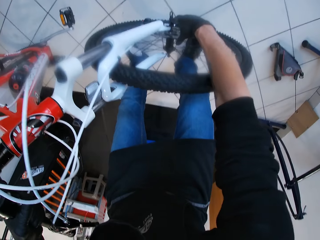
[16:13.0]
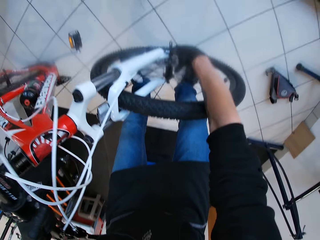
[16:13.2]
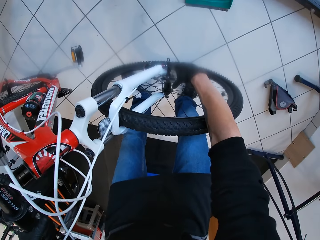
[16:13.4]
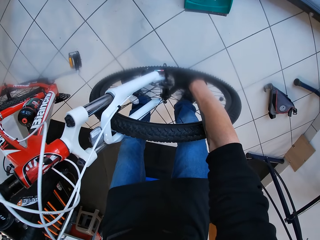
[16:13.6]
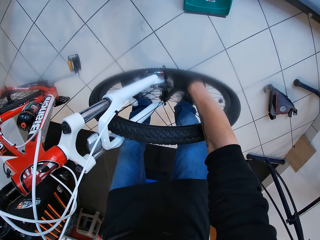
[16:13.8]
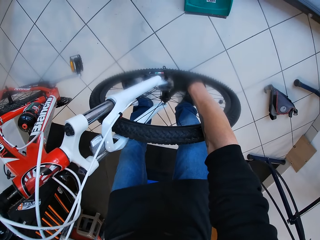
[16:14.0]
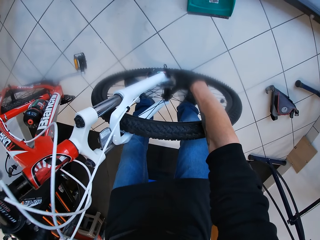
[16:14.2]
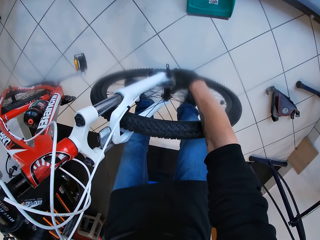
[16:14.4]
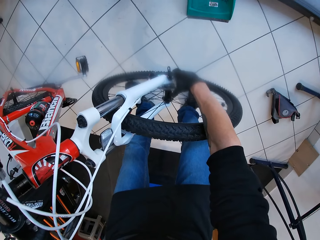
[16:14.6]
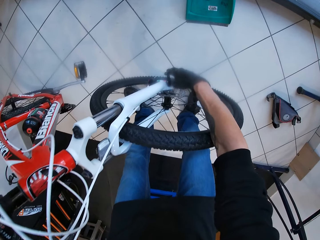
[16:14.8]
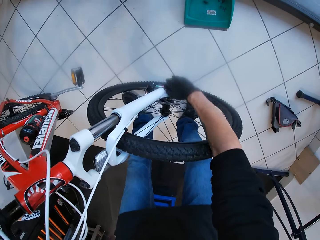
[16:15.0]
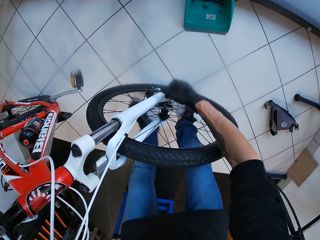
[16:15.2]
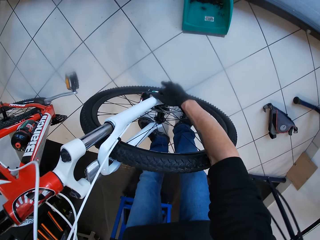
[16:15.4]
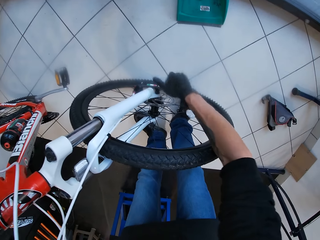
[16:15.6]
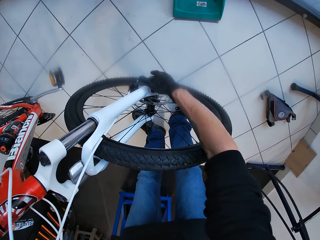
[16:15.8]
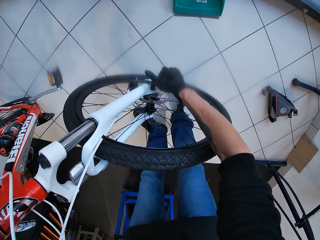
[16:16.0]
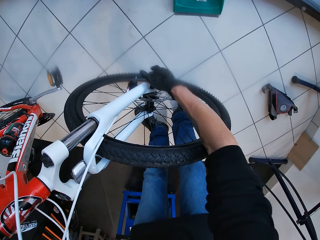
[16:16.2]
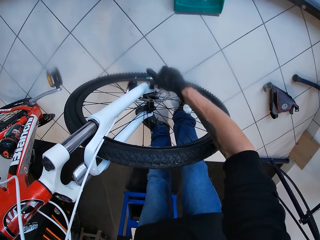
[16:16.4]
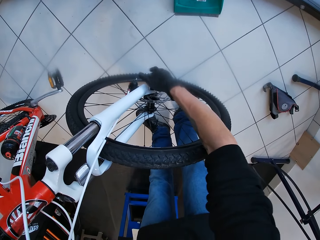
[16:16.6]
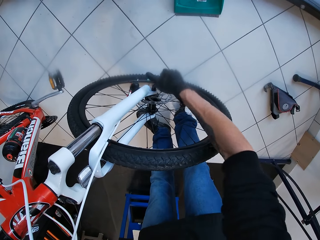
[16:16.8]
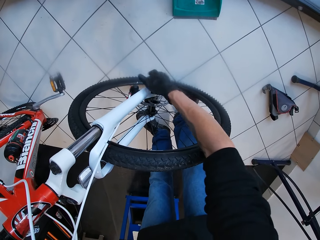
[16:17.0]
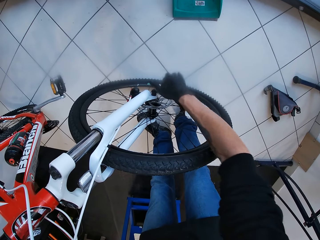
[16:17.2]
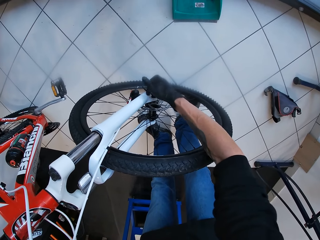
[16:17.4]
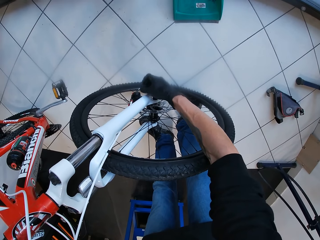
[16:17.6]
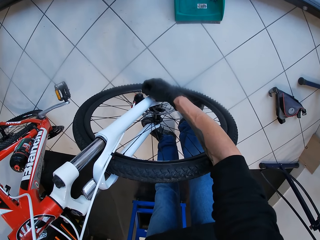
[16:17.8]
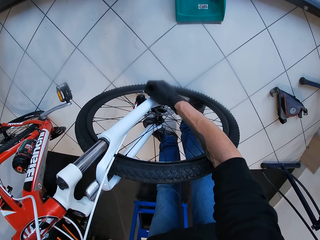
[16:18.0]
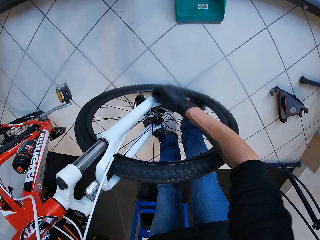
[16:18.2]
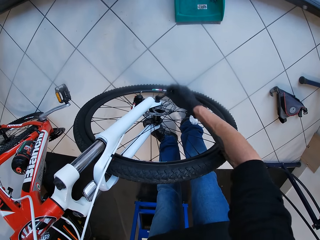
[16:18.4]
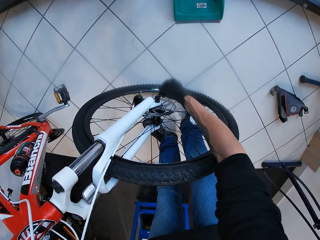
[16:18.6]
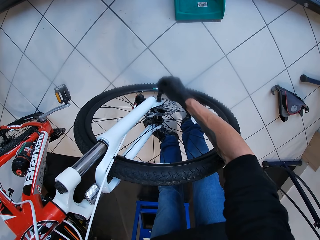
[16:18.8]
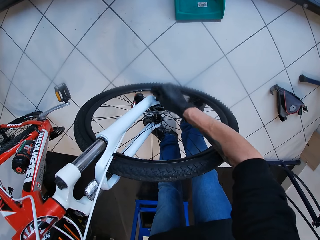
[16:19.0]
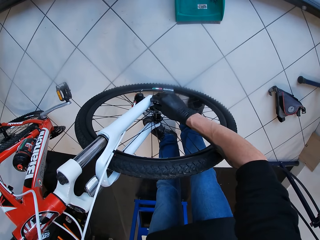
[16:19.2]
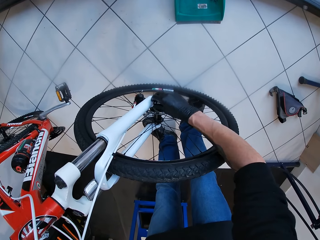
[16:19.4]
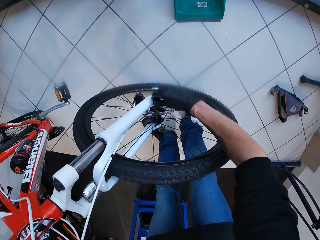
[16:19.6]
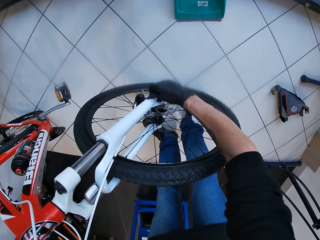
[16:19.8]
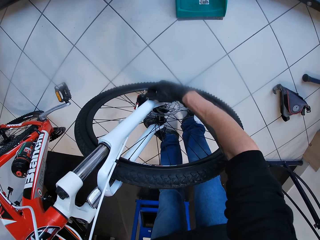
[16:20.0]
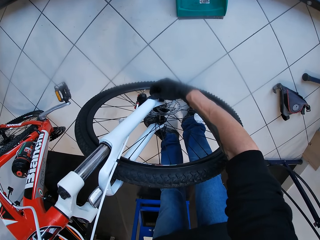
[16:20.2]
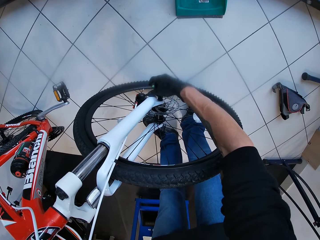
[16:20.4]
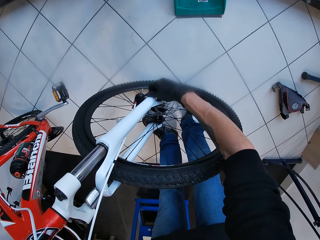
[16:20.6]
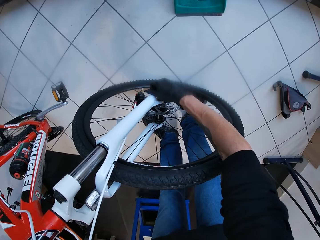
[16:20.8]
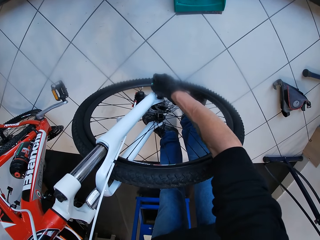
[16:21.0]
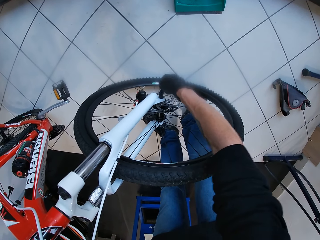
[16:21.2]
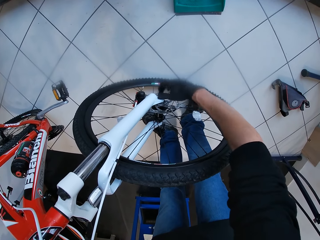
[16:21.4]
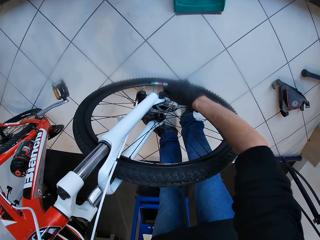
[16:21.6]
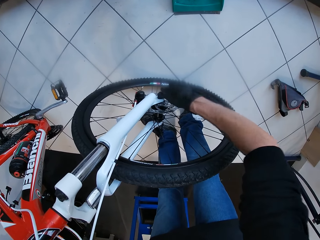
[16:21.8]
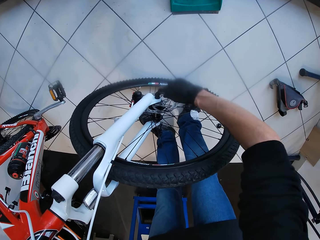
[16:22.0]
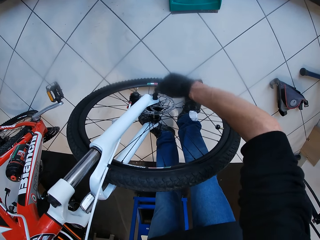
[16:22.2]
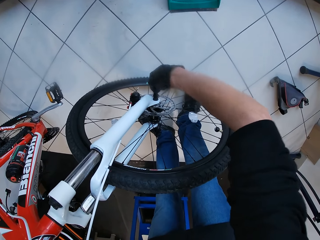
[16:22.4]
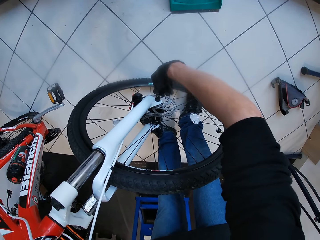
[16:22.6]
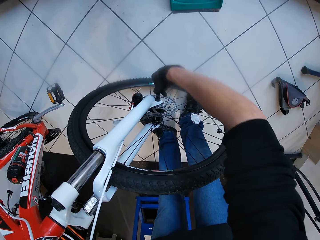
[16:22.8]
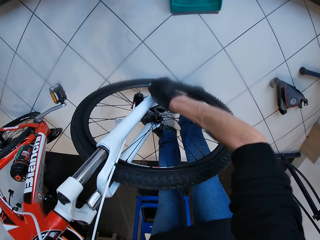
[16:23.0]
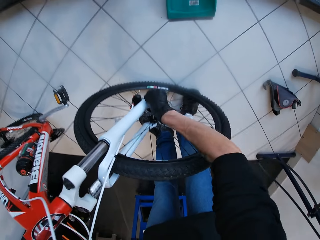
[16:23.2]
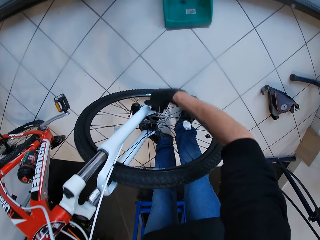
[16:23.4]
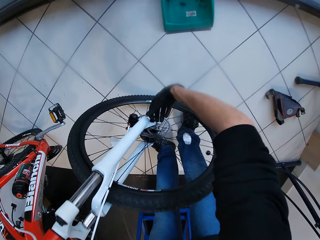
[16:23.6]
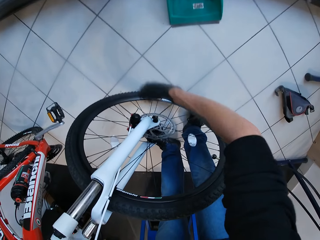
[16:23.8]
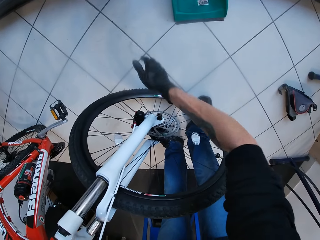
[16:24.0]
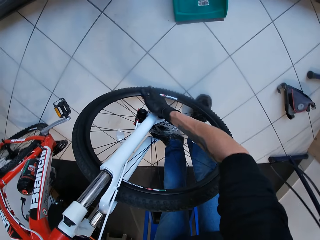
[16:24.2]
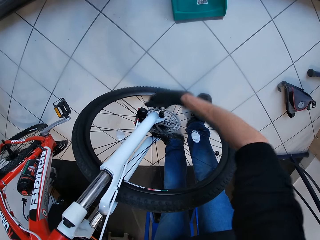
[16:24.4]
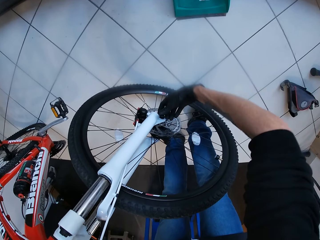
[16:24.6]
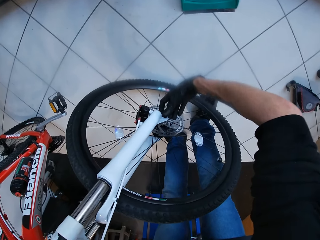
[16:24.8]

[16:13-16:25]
The camera wearer turns the bicycle skewer with his right hand. He fixes the bicycle tire.

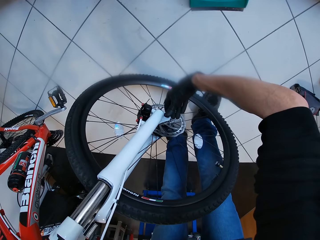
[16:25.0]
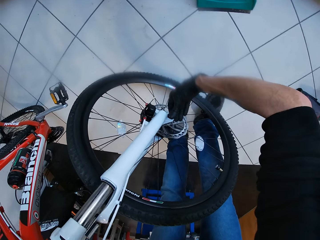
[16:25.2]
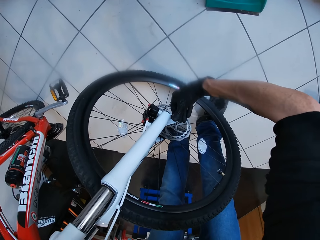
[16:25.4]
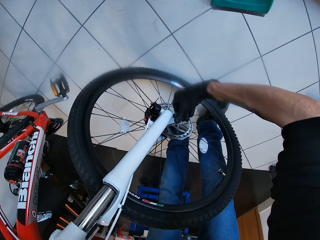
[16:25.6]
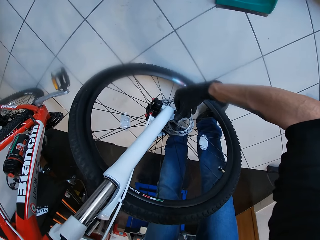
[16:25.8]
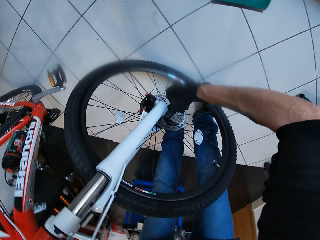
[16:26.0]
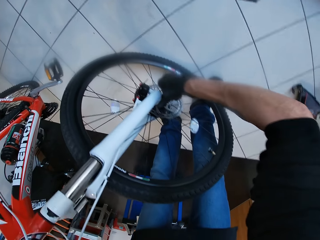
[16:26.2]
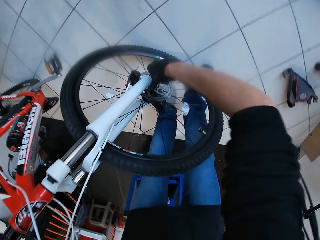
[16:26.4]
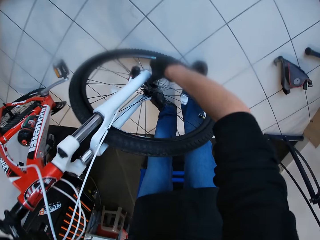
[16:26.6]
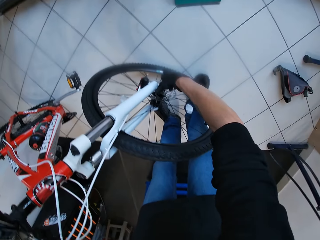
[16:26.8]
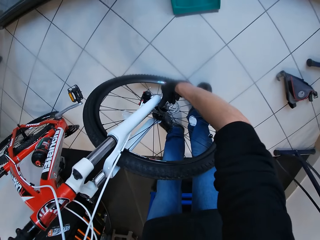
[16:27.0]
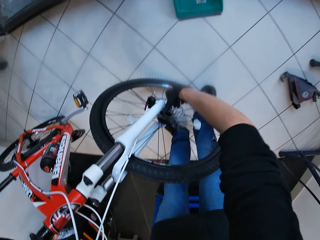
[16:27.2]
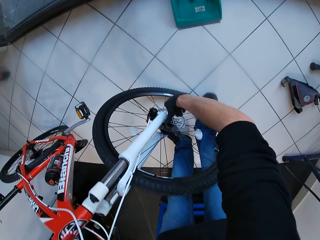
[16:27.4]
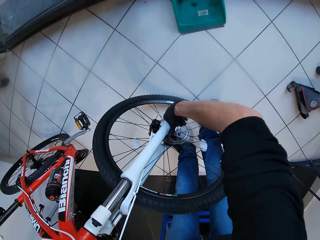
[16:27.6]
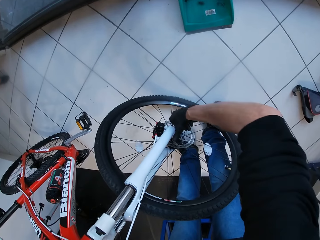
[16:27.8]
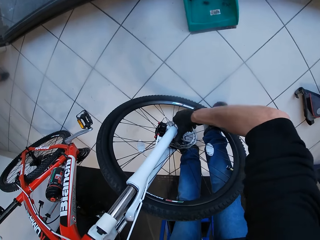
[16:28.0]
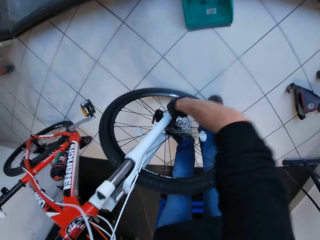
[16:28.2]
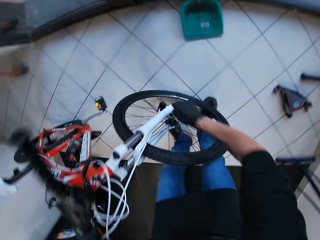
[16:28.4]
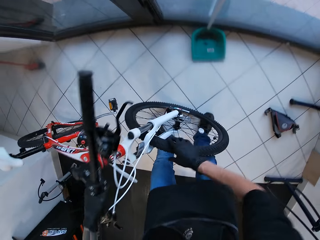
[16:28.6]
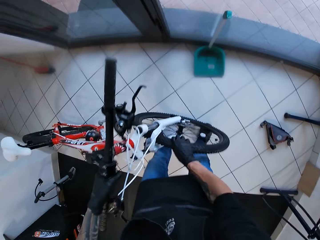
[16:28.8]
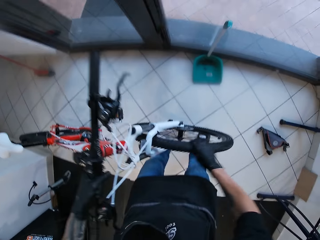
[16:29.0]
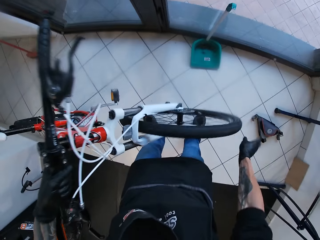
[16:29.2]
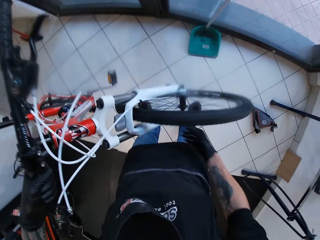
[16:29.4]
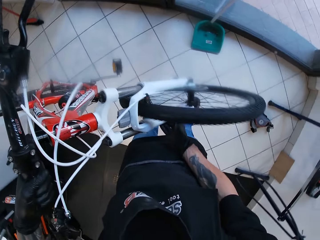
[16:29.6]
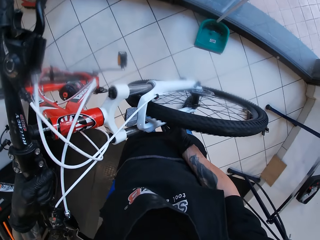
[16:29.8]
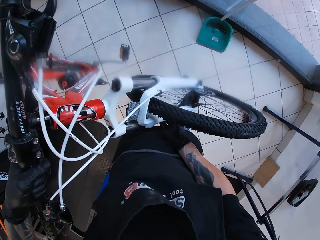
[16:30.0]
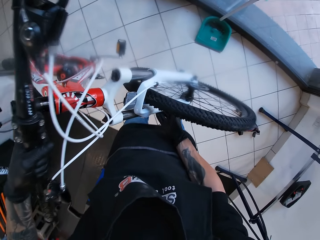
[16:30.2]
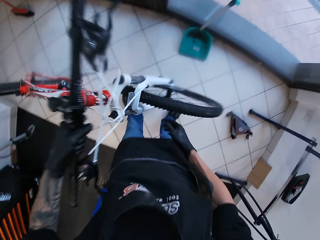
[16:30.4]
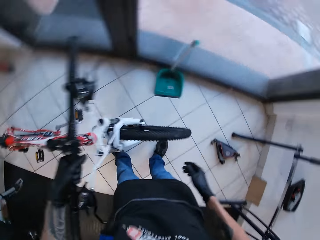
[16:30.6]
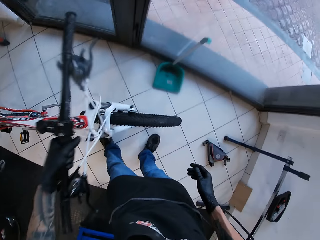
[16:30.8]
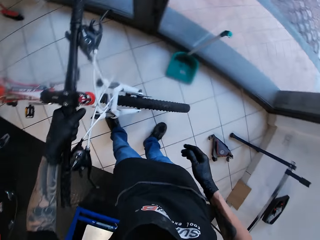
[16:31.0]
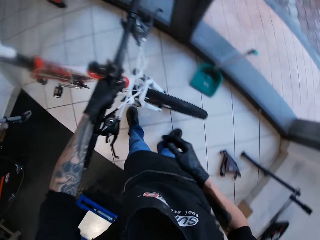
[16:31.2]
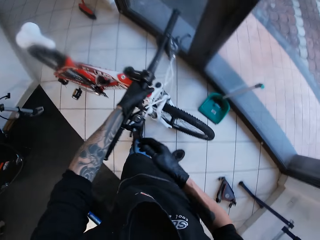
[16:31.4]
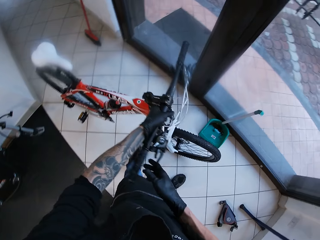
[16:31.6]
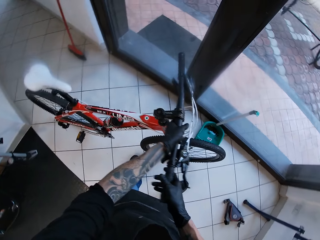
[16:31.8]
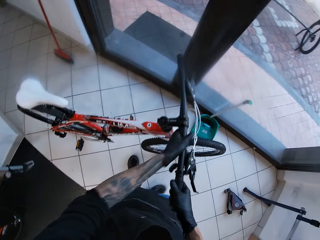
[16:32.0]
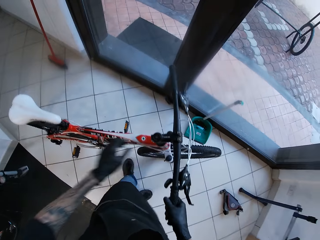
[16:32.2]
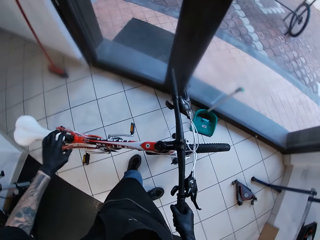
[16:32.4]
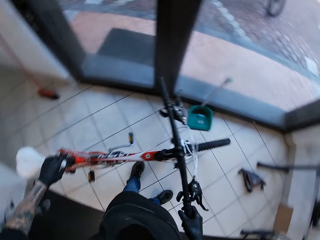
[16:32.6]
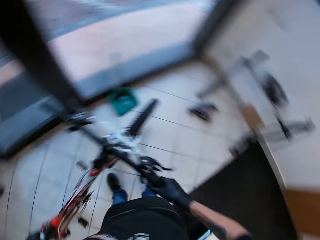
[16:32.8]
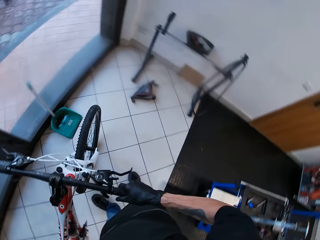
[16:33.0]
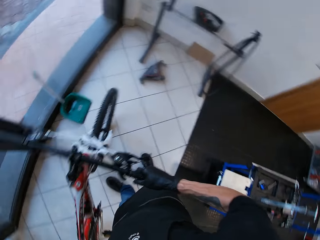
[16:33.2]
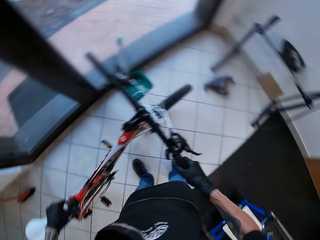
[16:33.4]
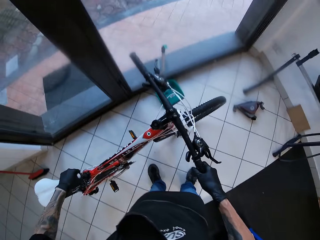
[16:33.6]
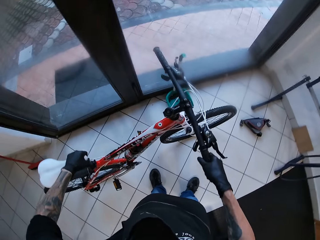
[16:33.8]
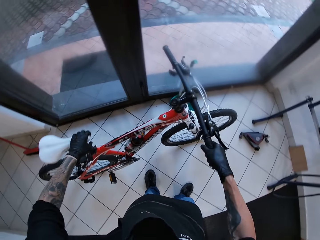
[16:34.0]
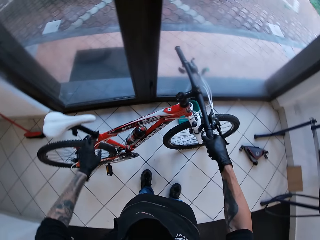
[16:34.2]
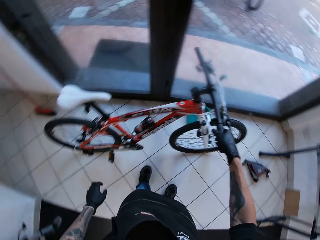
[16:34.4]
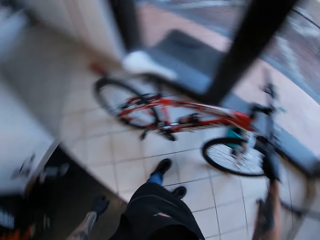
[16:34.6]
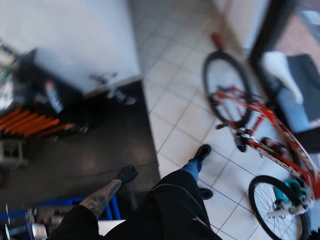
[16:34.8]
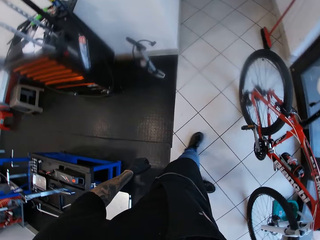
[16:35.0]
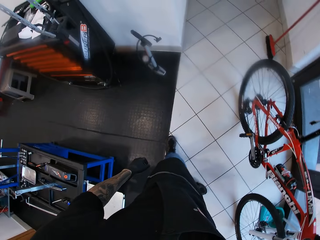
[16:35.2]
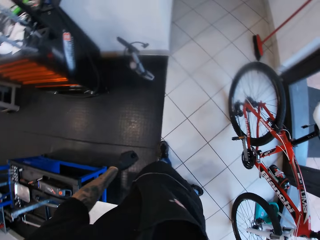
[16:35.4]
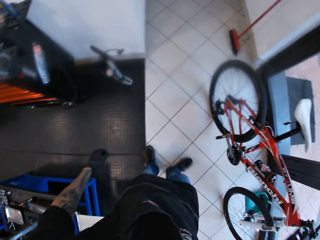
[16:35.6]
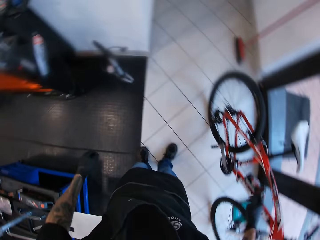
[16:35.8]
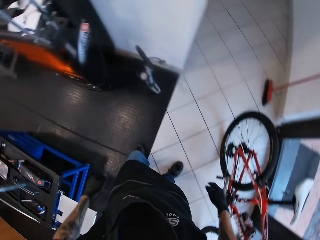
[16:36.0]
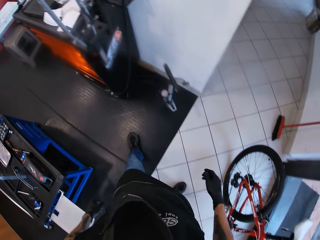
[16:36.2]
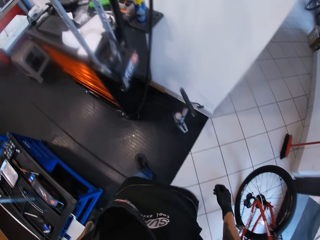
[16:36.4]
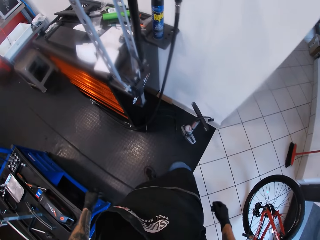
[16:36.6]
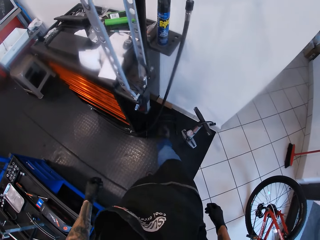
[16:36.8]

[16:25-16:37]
The camera wearer turns the front wheel of the bicycle with his right hand. He lifts the bicycle with his left hand. He drops the bicycle in his left hand. He holds the bicycle with both hands. He moves the bicycle with both hands. He walks around.
